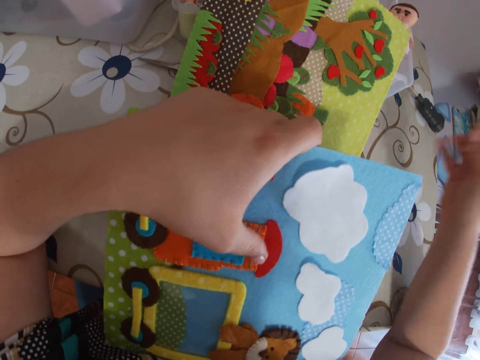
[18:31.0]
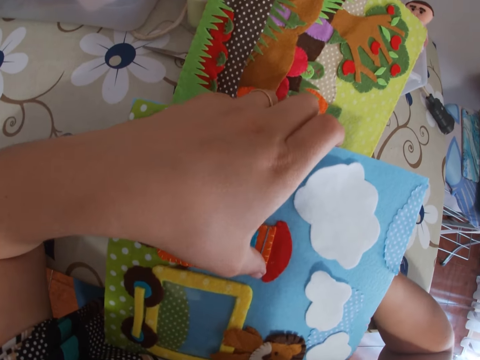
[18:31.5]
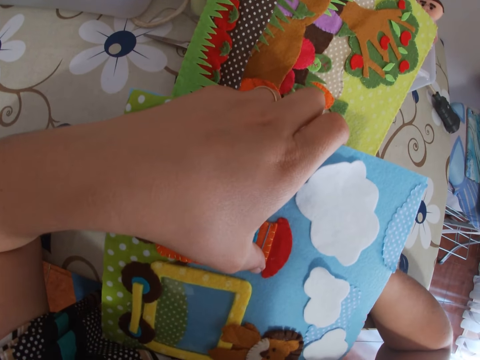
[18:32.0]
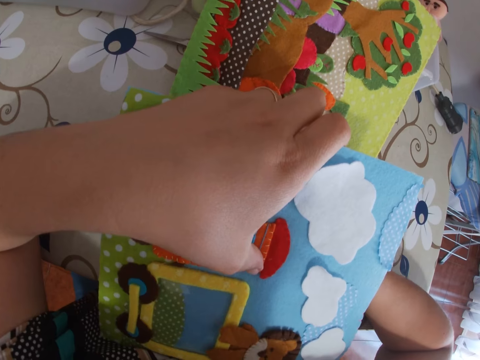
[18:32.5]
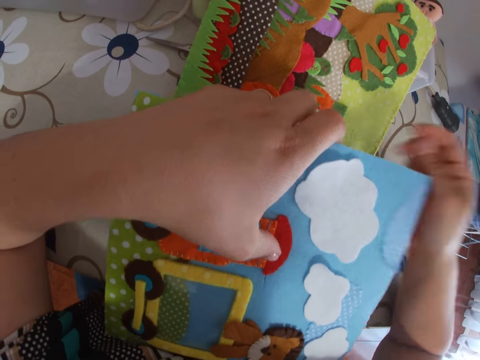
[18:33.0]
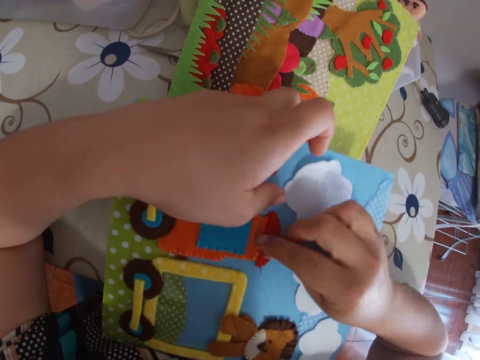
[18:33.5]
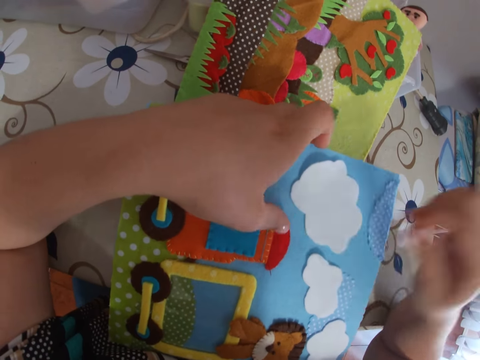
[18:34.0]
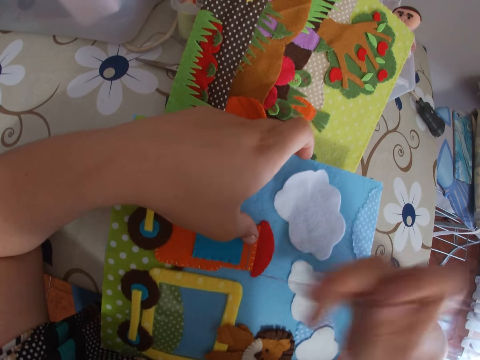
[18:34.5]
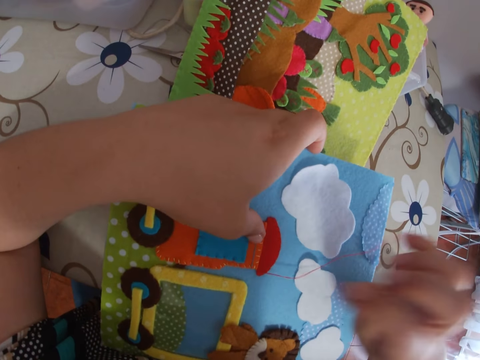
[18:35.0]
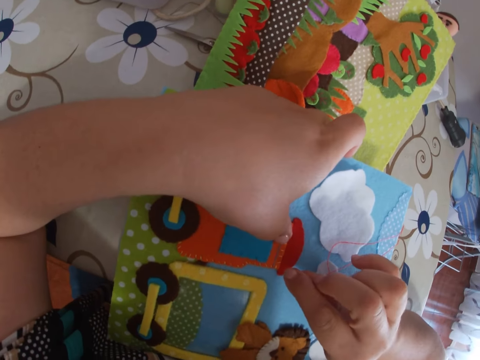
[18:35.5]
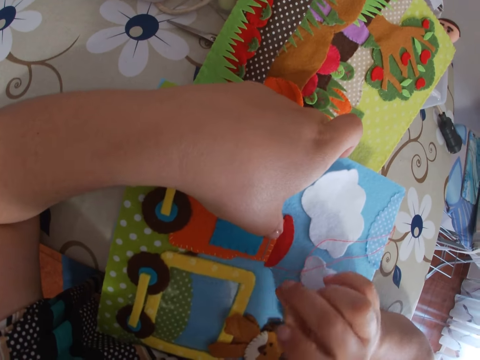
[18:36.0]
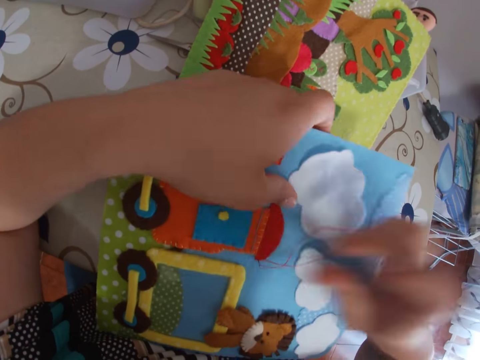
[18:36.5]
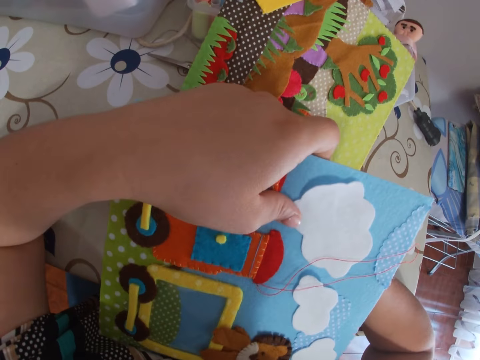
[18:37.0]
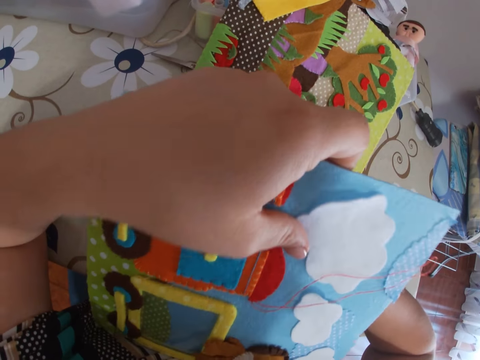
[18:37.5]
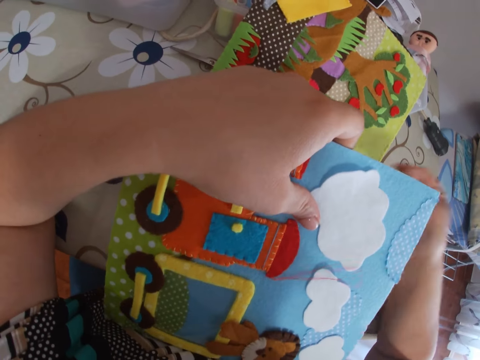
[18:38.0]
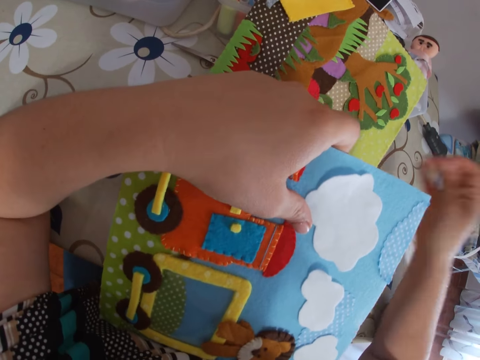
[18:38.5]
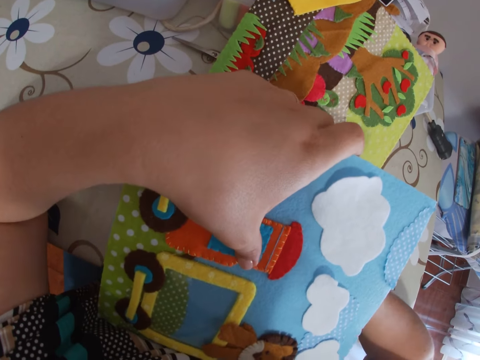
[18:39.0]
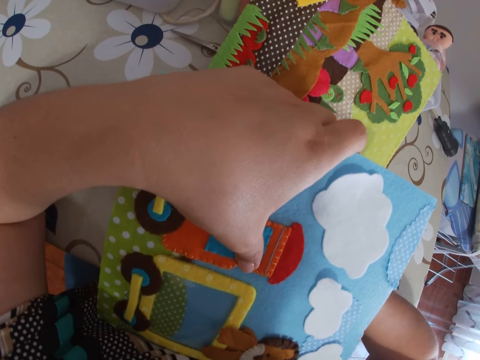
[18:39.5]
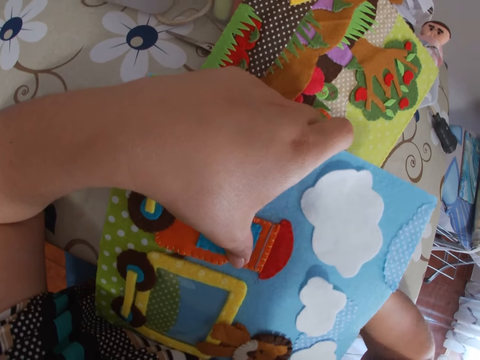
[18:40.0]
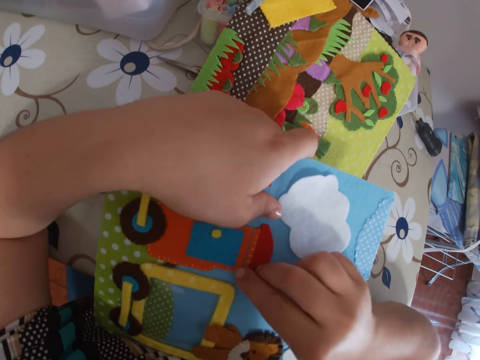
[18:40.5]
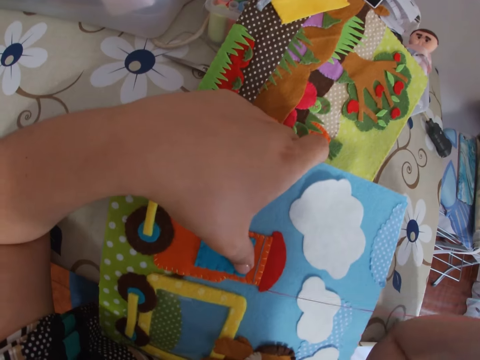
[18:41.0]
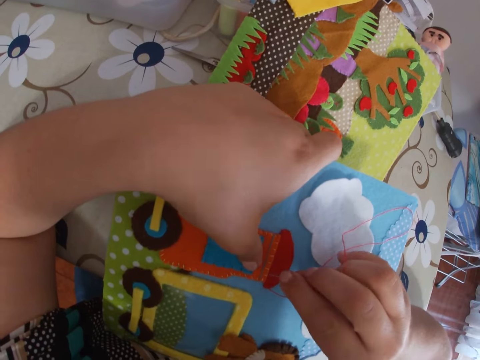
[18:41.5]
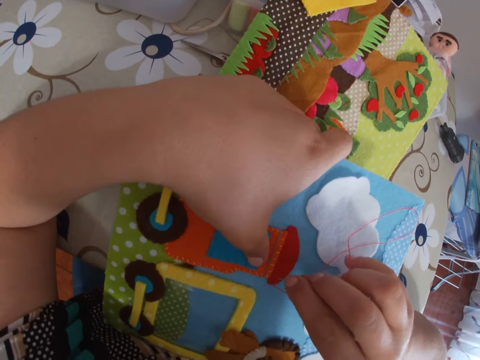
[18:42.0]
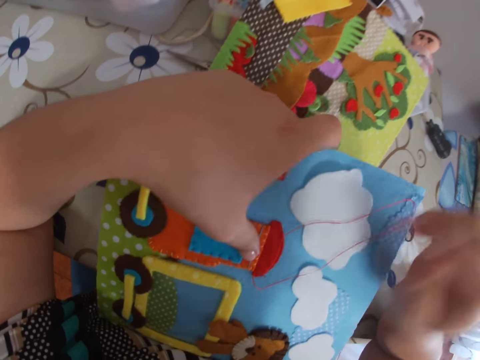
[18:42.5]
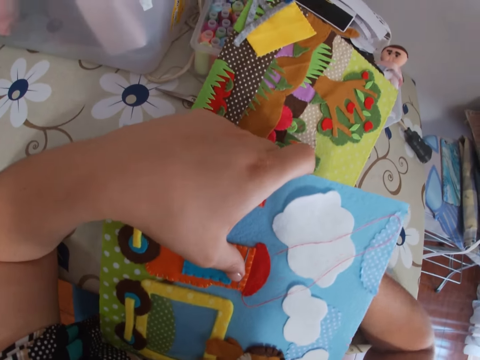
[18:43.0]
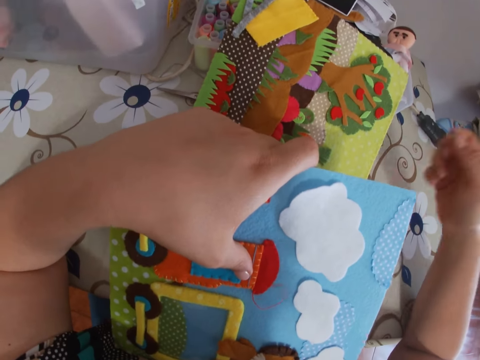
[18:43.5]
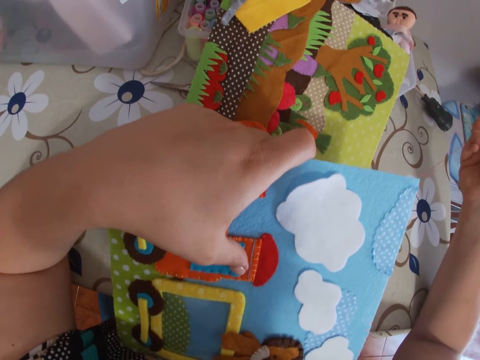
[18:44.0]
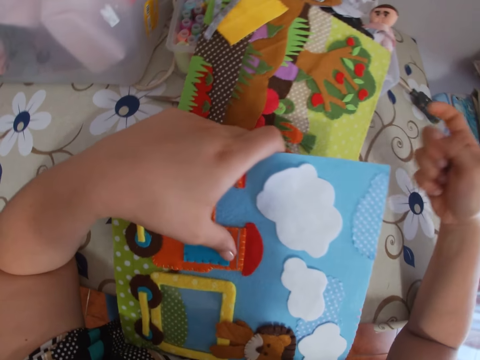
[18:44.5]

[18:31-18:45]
The camera wearer sews the cardboard with the needle. She plucks out unwanted material from the paper. She pulls the thread with her right hand. She sews the cardboard with the needle. She pulls the thread with her right hand. She sews the cardboard with the needle. She pulls the thread with her right hand. She sews the cardboard with the needle. She pulls the thread with her right hand.

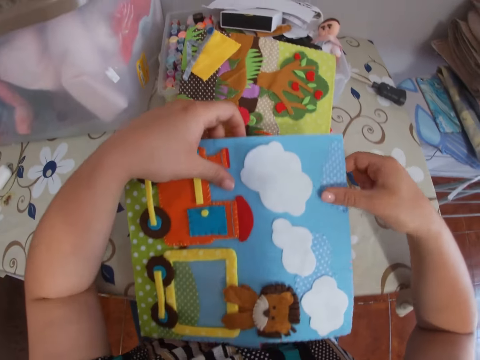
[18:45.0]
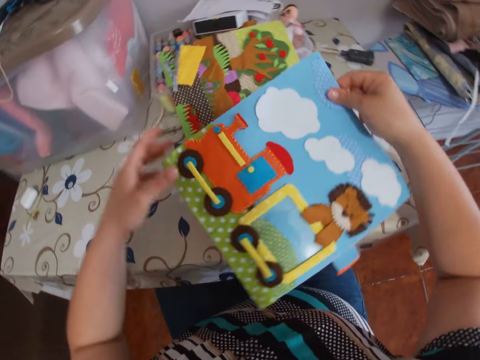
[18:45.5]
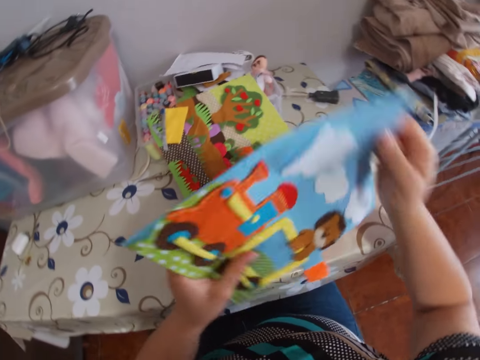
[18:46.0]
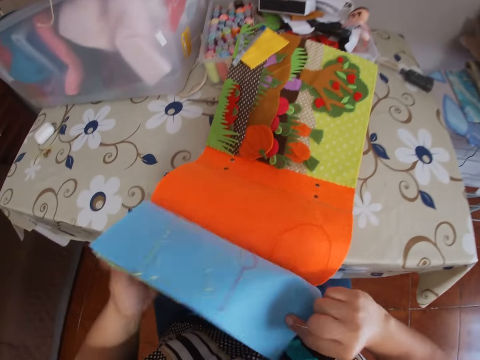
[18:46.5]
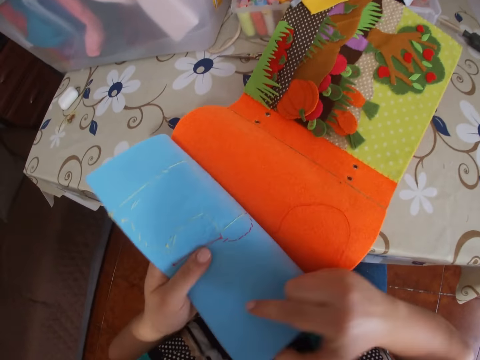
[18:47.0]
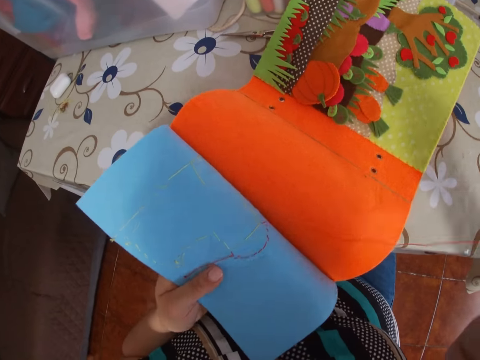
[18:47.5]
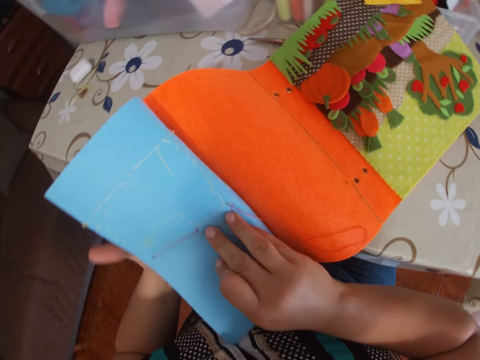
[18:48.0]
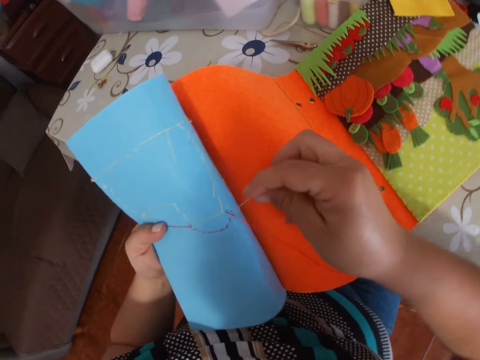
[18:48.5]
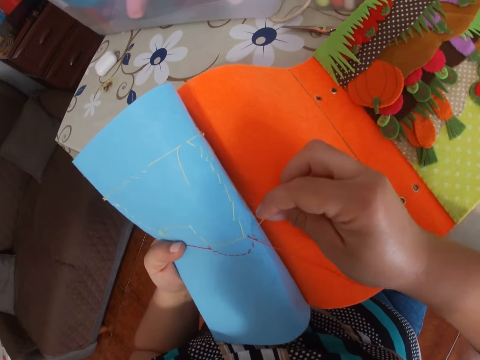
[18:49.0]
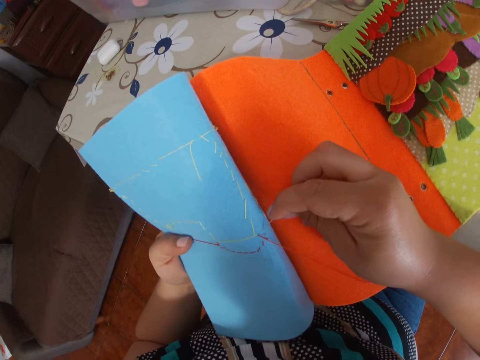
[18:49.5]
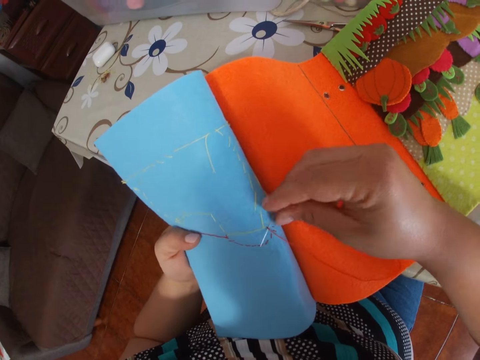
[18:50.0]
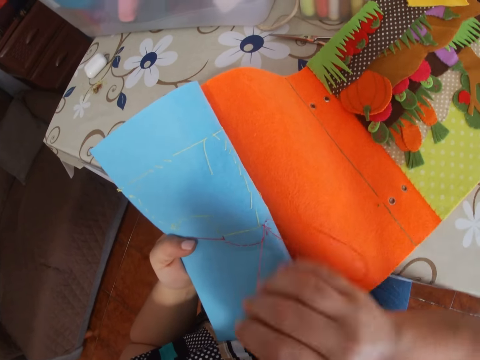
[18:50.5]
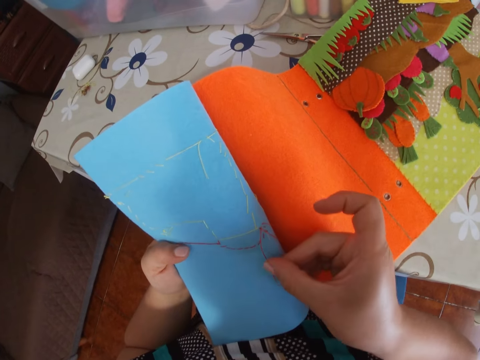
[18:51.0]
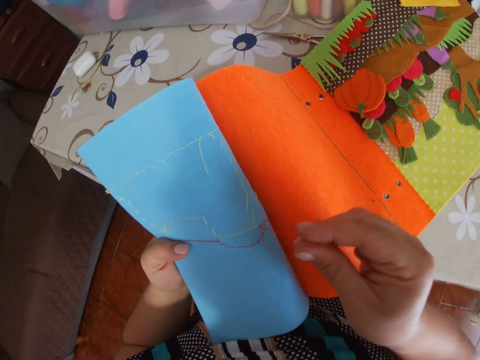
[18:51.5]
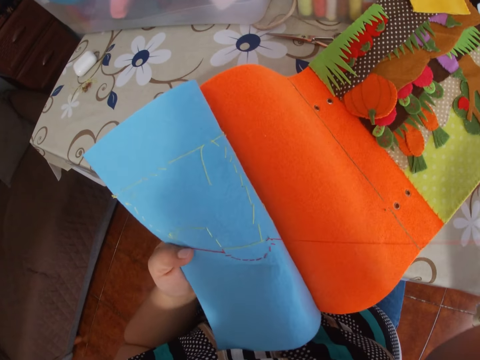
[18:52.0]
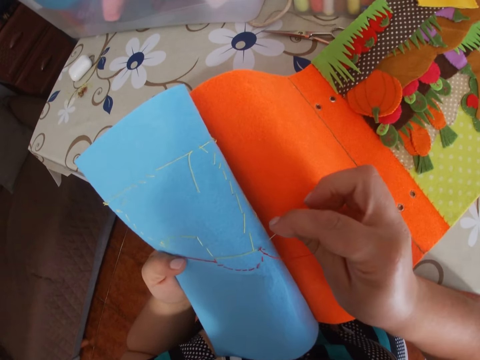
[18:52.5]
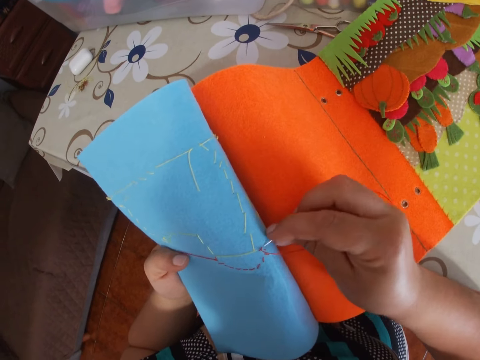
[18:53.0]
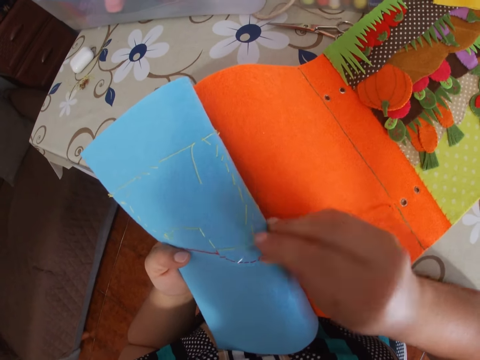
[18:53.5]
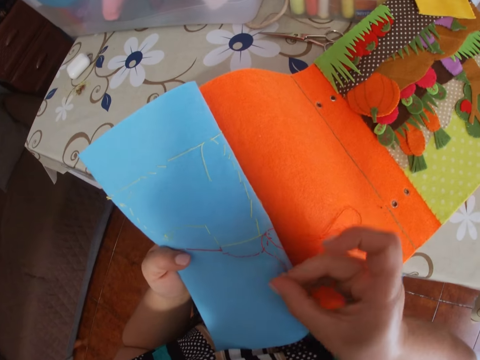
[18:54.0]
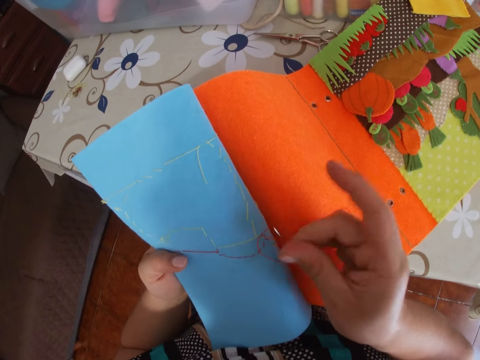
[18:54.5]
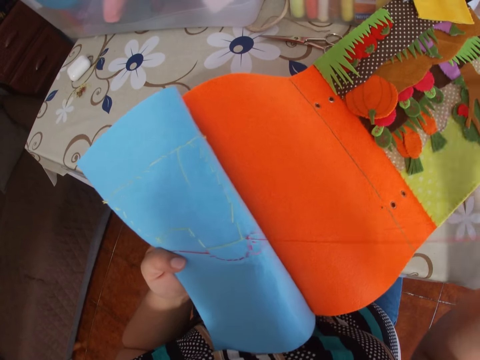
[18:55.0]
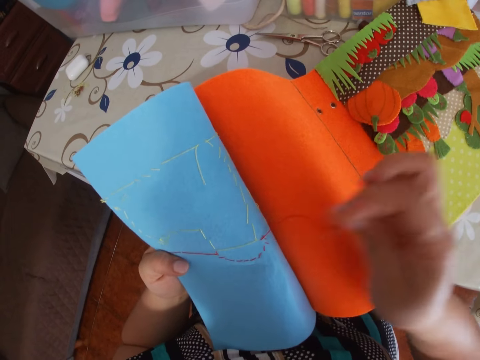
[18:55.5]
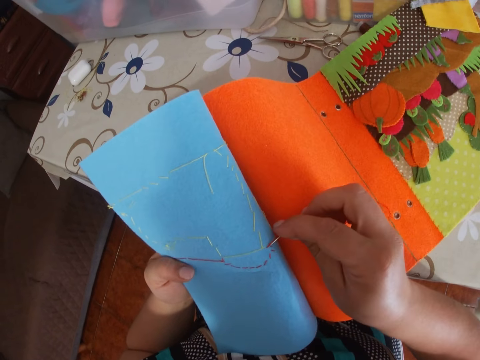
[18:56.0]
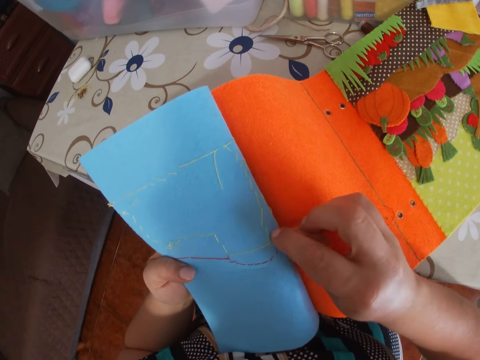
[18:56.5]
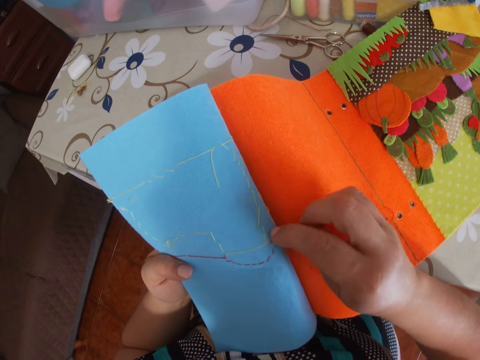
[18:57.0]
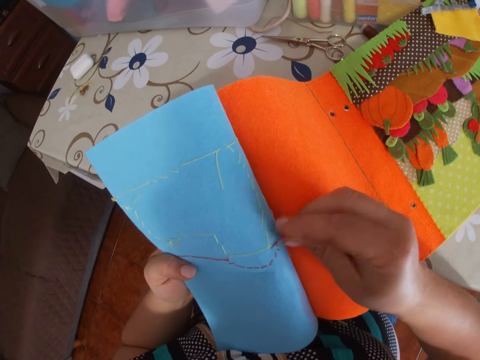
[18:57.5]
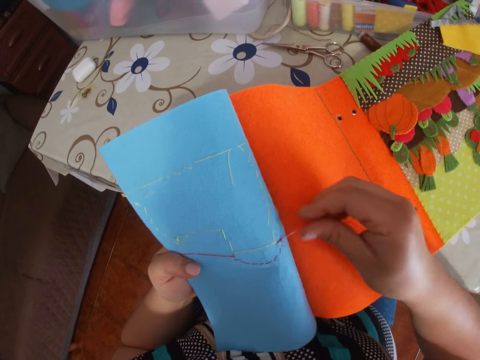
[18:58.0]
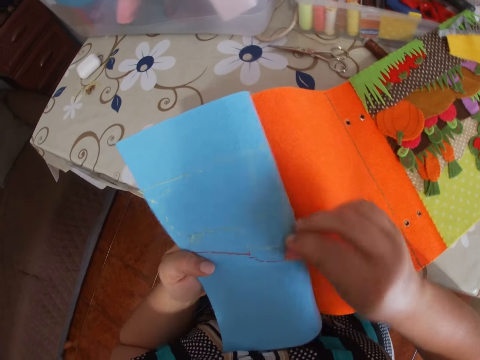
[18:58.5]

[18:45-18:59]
The camera wearer adjusts the paper book. She moves the cardboard with her hands and opens up the cardboard. She adjusts the thread. She pulls the thread with her right hand. She adjusts the paper book. She sews the cardboard with the needle. She pulls the thread with her right hand. She passes the needle under a thread. She adjusts the thread. She sews the cardboard with the needle. She pulls the thread with her right hand. She passes the needle under a thread. She adjusts the thread. She sews the cardboard with the needle.
